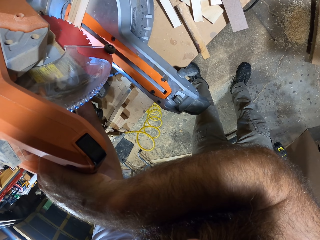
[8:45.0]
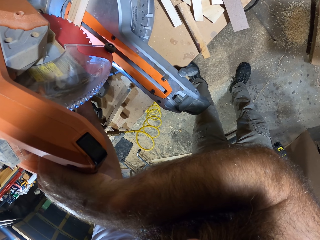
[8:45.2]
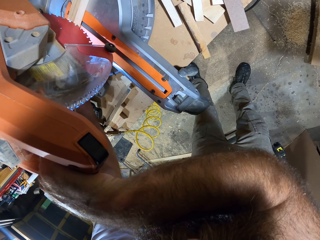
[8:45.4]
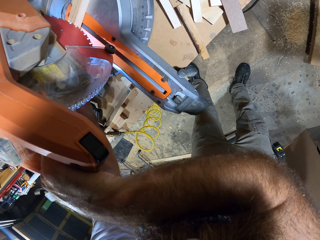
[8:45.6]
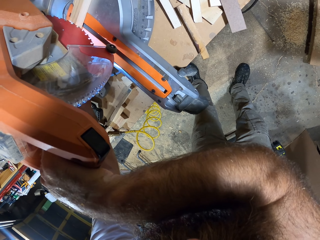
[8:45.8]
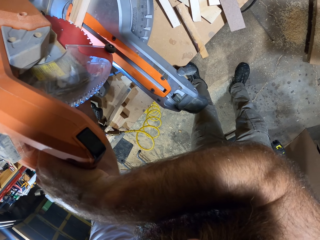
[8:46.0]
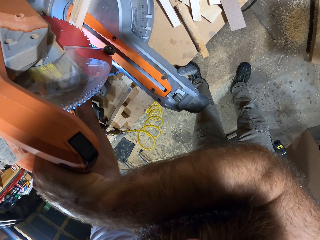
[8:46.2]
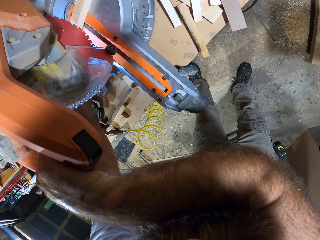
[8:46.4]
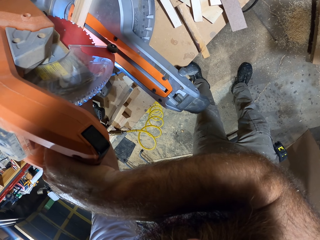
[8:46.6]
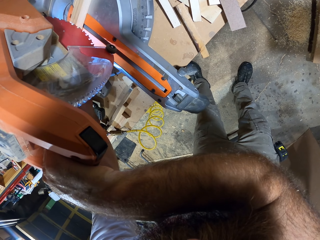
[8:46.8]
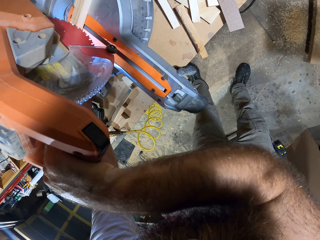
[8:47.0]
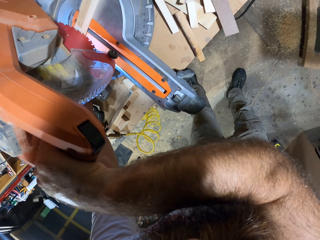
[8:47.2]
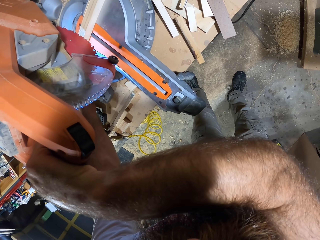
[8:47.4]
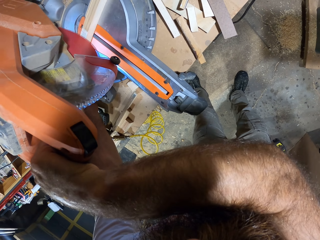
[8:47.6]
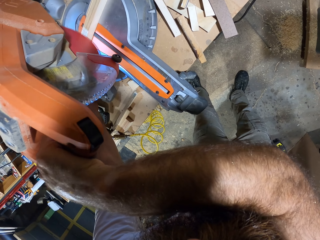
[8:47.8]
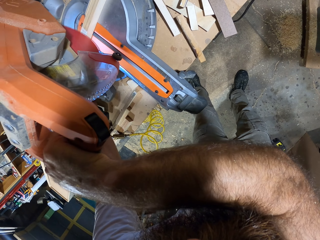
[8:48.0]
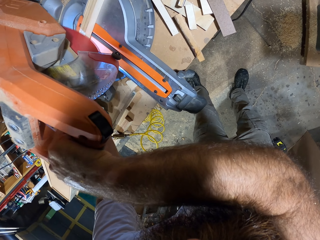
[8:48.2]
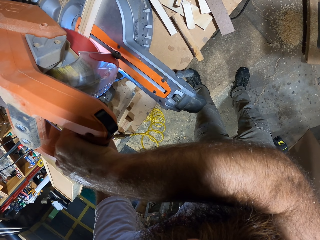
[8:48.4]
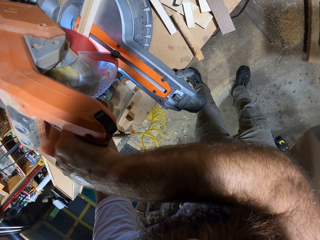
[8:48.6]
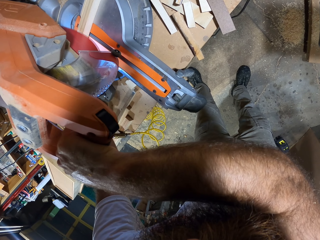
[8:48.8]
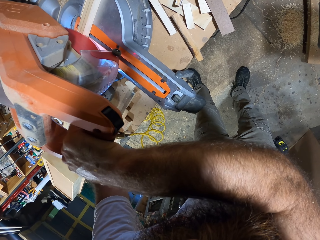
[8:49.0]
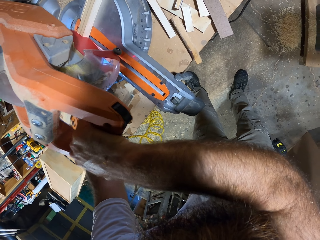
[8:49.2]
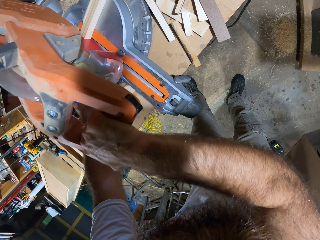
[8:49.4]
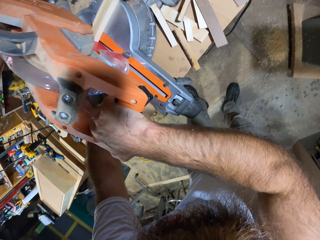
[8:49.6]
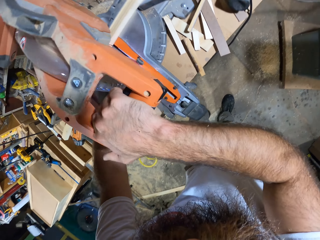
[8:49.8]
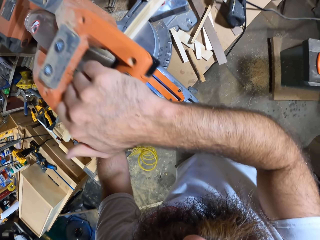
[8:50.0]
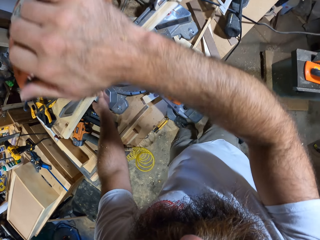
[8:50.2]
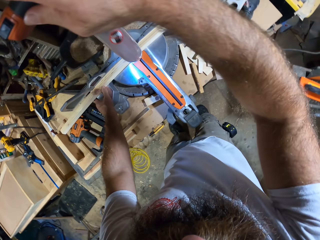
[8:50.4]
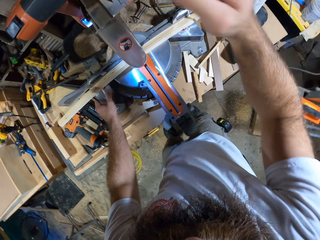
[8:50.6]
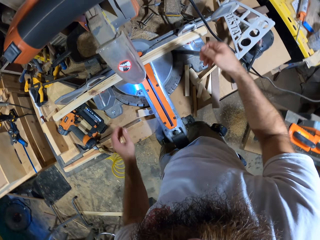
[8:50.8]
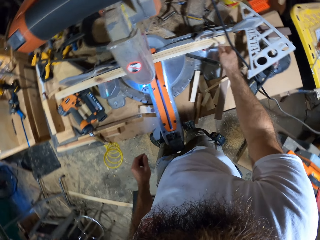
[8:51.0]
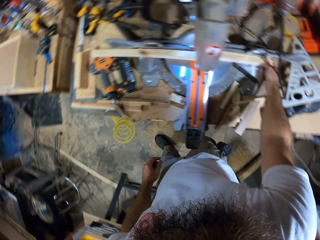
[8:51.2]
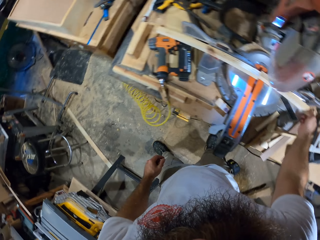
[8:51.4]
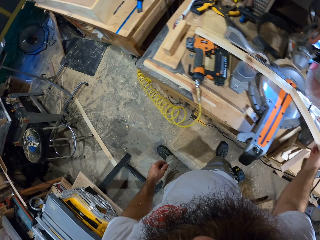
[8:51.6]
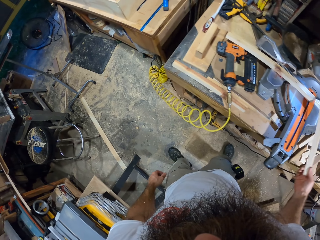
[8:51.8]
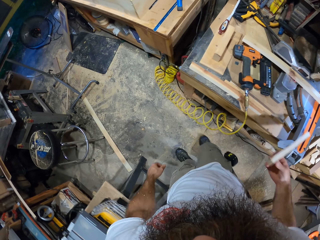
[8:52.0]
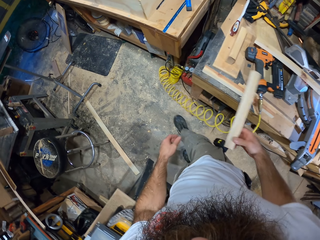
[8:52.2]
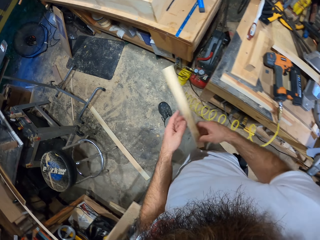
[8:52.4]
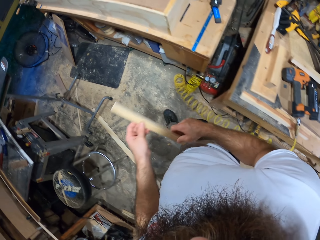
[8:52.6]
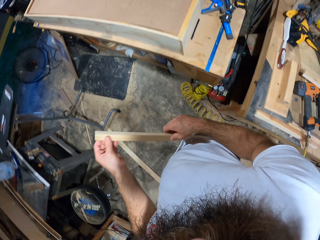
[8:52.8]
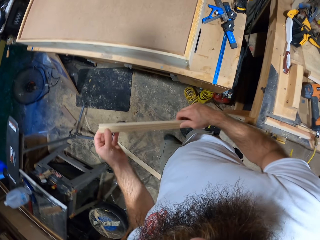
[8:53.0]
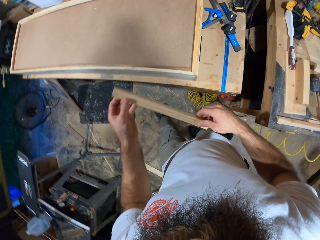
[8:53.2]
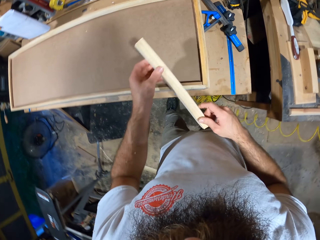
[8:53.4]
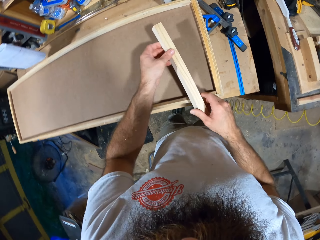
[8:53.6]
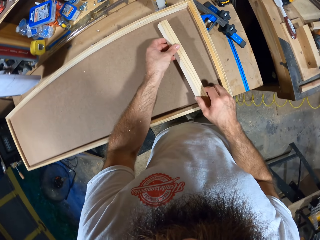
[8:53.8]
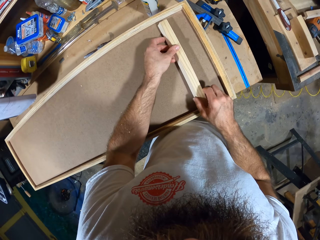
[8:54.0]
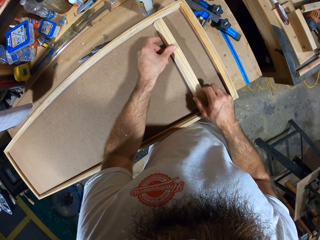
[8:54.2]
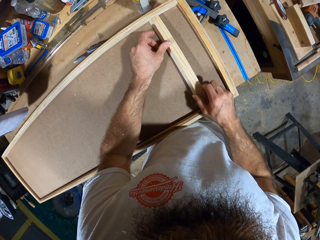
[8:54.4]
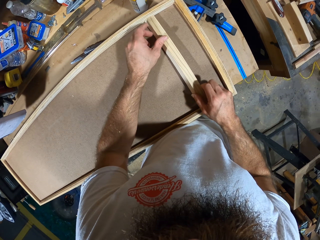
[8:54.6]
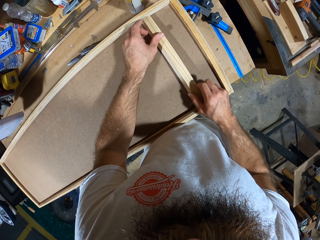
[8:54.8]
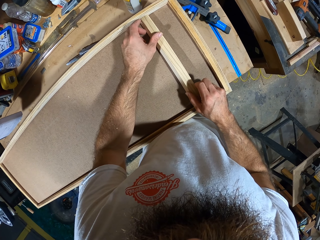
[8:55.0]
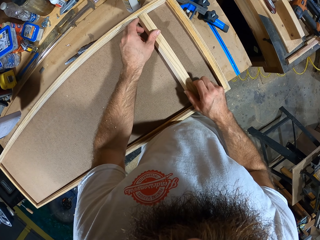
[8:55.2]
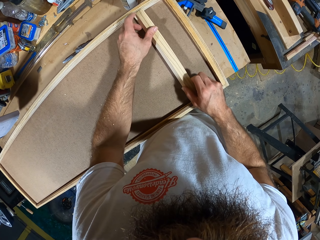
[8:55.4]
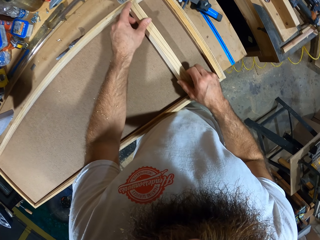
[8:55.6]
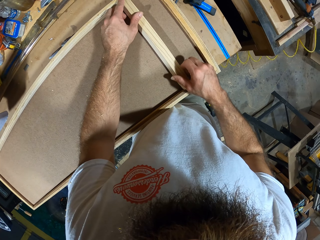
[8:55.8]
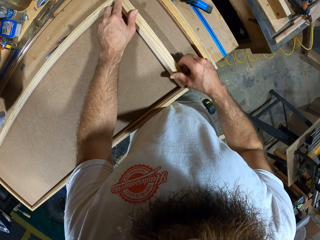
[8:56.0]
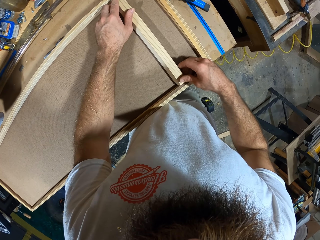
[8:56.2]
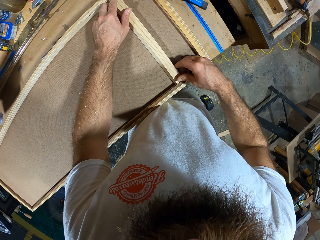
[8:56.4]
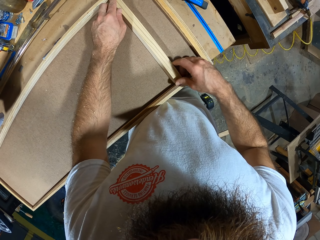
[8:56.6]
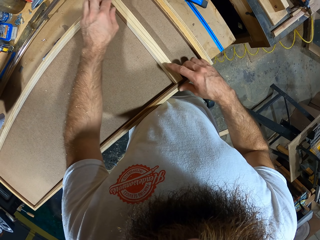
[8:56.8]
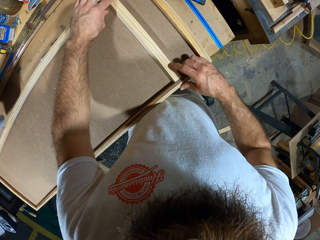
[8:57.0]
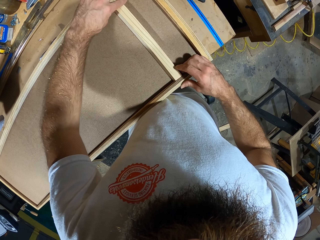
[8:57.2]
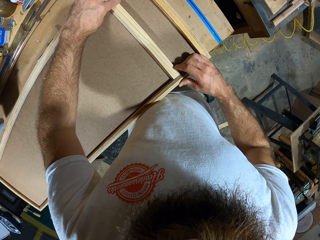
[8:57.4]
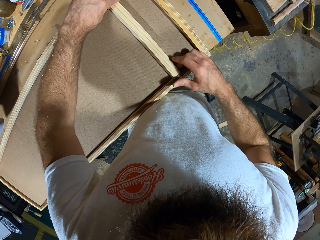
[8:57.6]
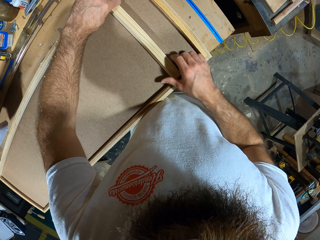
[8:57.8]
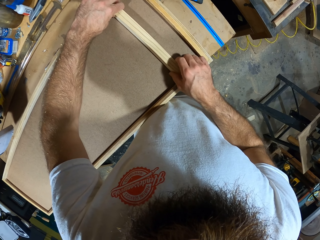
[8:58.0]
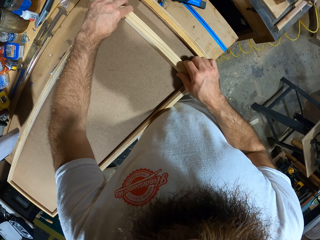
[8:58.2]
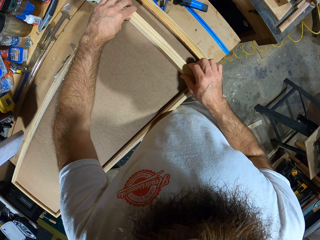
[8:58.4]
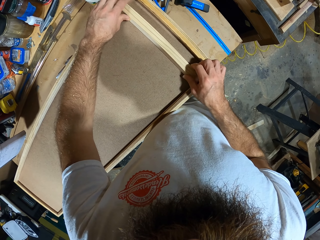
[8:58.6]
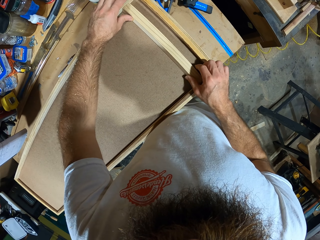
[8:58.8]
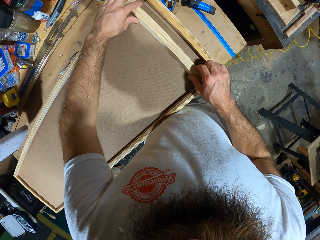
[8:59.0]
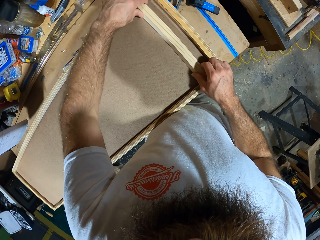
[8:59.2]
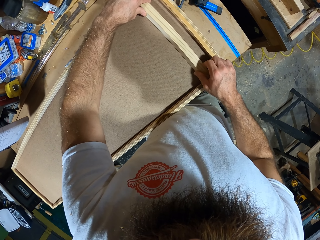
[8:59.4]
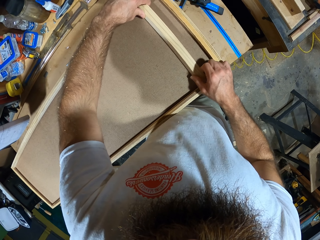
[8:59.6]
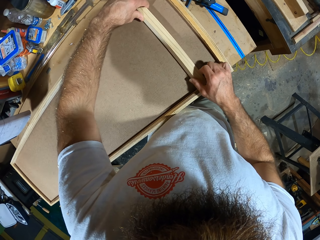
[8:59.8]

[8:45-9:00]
The camera wearer cuts the piece of wood with the power saw. He picks up the piece of wood on the power saw with his right hand. He fixes the wood. He places the wood on the piece of wood in the wooden frame. He moves the piece of wood on the piece of wood in the wooden frame with both hands.

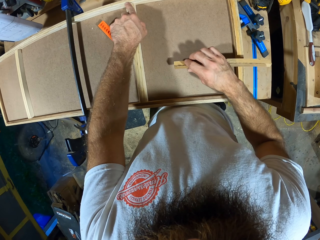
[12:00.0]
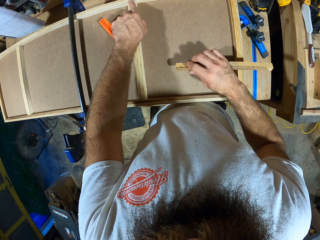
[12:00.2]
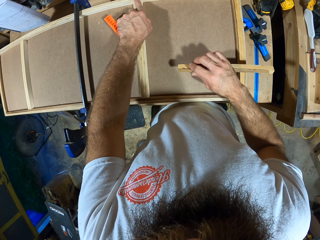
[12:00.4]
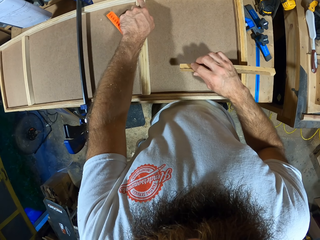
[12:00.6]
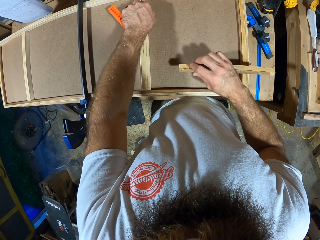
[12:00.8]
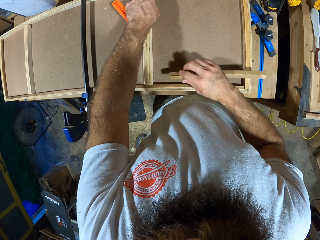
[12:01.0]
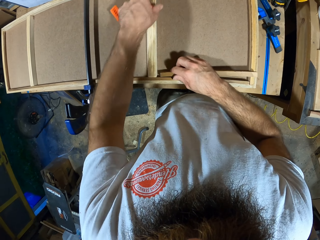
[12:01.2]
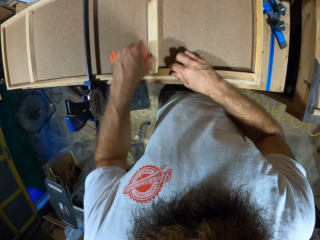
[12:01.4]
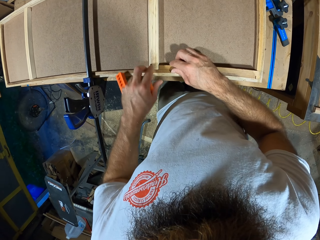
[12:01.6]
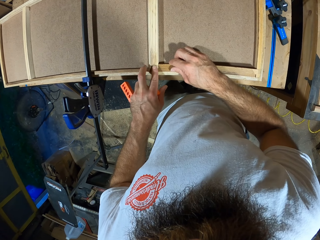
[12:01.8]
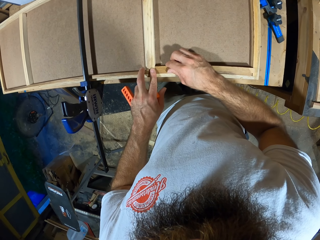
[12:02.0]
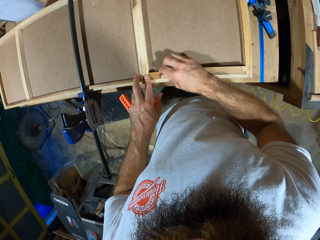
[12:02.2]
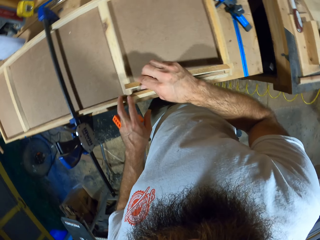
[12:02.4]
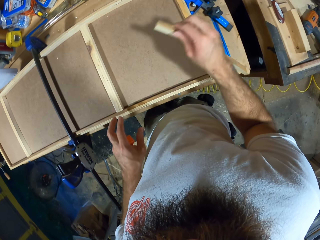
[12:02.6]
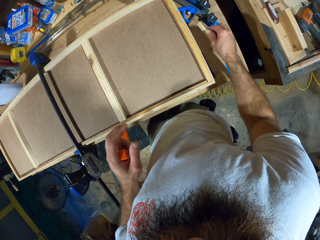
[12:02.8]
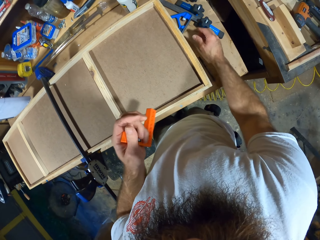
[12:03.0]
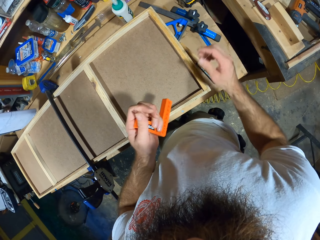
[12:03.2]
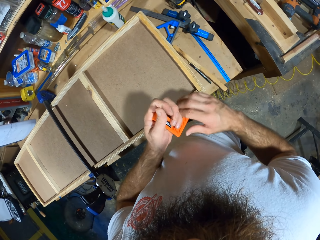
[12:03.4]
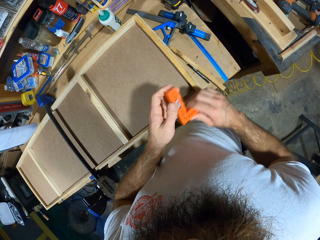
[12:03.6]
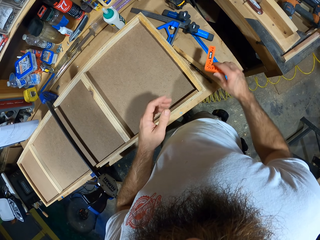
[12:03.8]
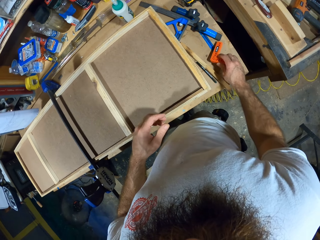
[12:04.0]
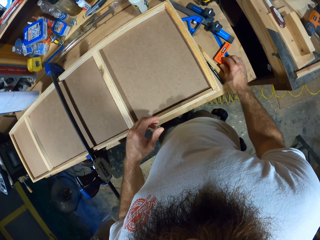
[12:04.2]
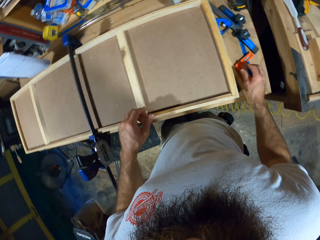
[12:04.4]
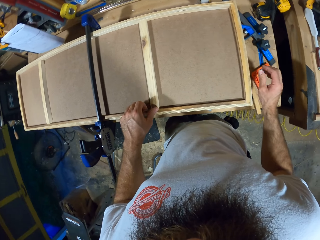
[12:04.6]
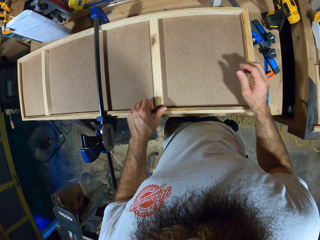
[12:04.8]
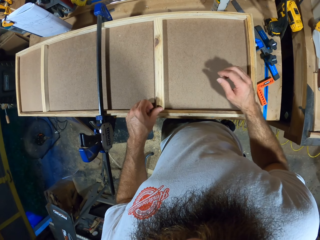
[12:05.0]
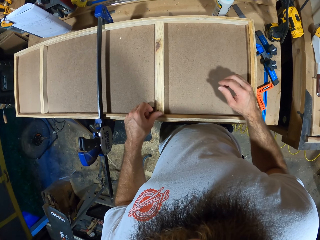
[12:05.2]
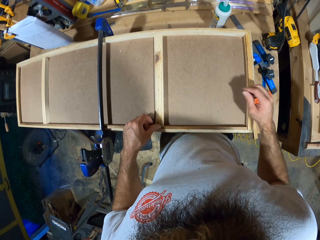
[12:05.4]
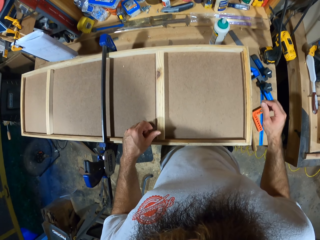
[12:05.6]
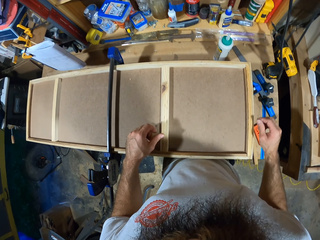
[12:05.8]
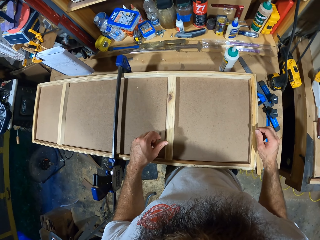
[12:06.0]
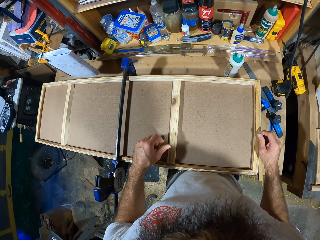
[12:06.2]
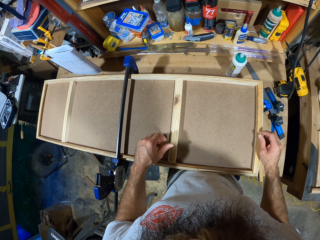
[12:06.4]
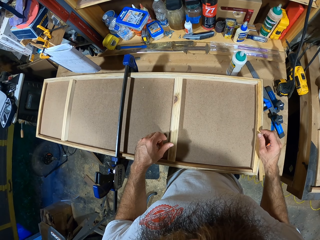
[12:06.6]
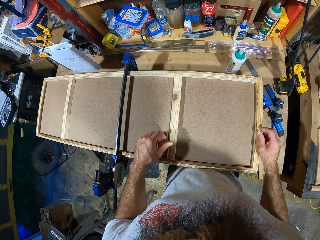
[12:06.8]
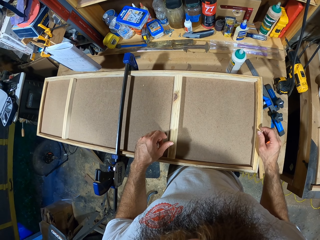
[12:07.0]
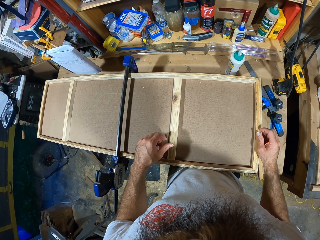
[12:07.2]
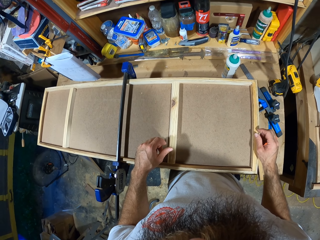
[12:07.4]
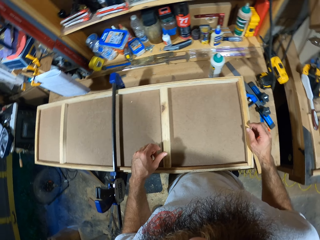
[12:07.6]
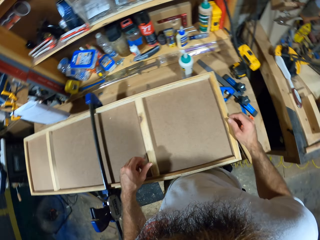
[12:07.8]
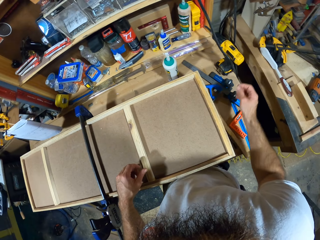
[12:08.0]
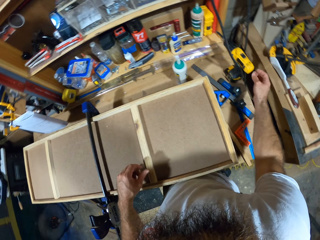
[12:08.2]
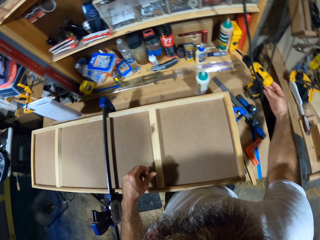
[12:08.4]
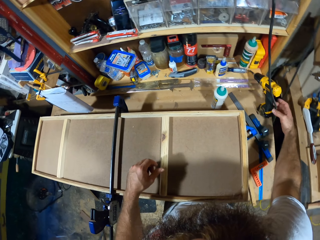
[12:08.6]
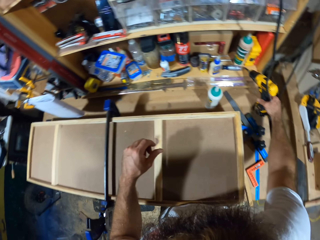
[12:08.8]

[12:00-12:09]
The camera wearer fixes a piece of wood on the wooden structure. He drops the thin plank on the workbench with his right hand. He passes the triangle or L-shaped ruler to the right hand. He drops the L-shaped ruler on the workbench with his right hand.
